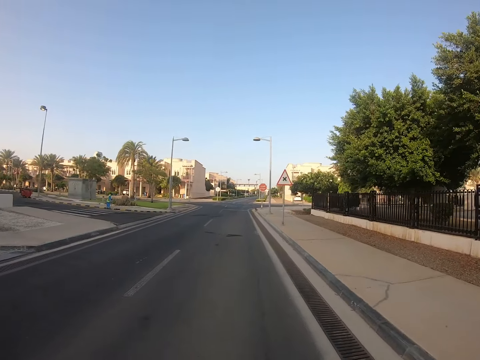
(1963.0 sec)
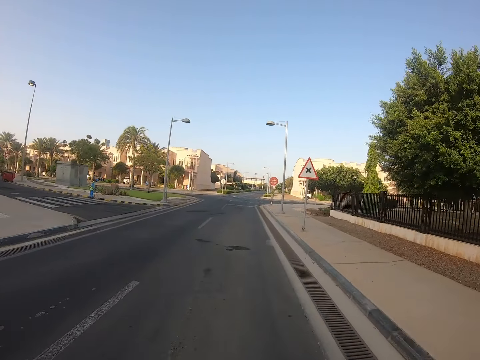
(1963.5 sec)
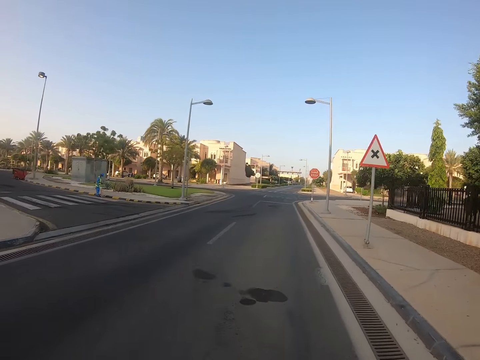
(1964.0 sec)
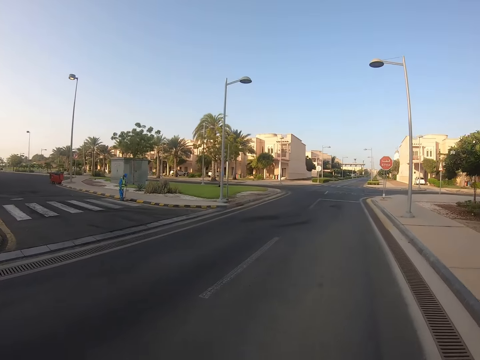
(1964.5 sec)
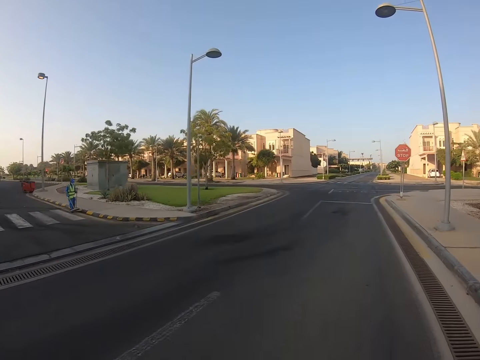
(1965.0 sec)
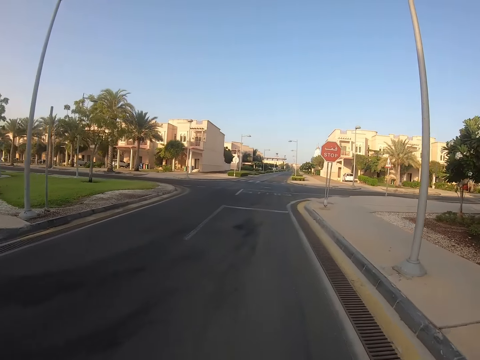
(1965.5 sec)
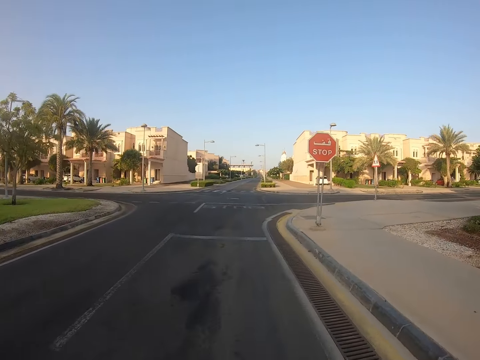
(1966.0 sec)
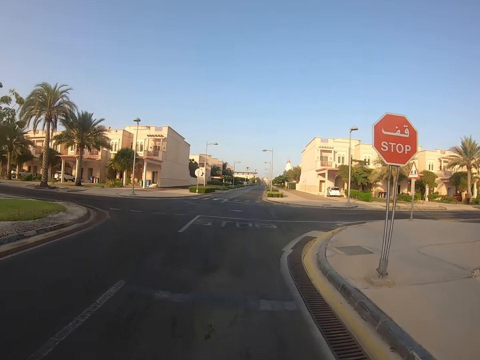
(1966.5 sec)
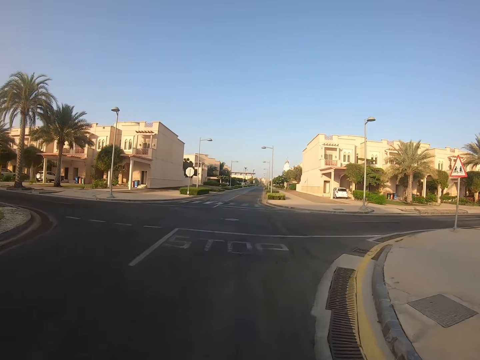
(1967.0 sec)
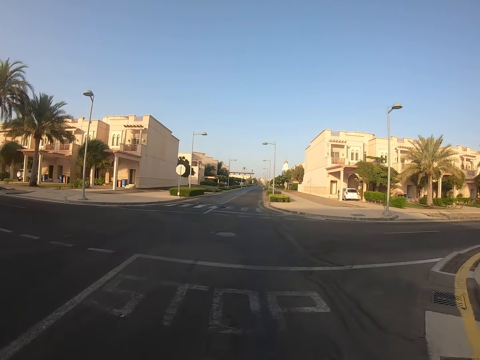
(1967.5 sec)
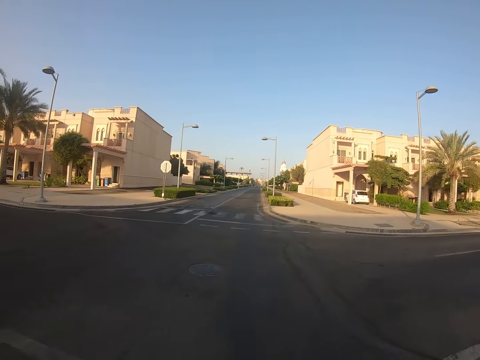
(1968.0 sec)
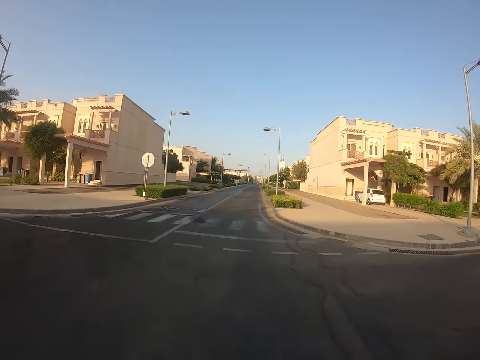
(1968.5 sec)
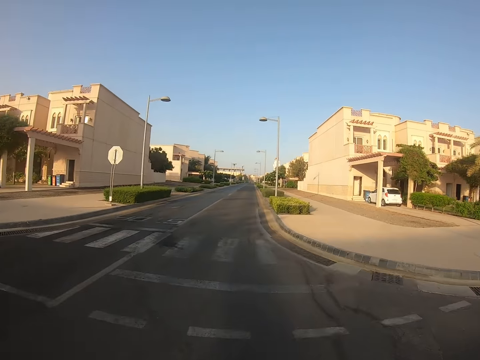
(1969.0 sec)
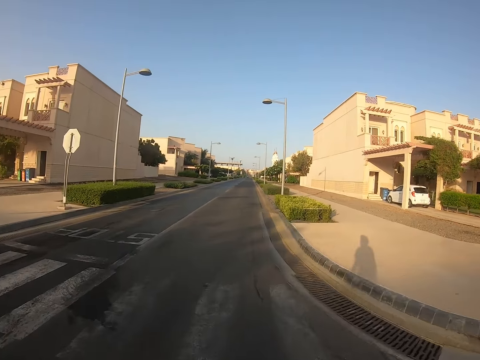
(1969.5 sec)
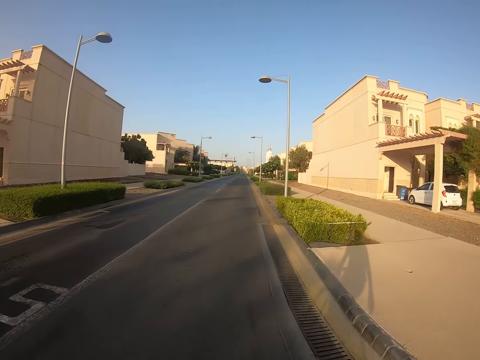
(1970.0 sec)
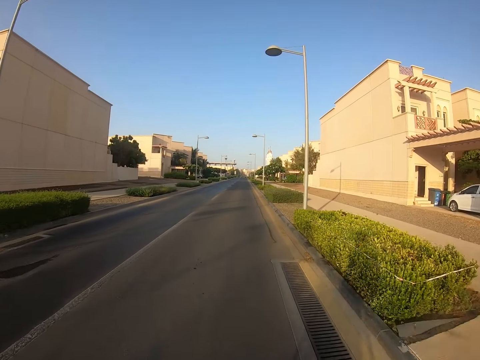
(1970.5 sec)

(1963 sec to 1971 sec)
The camera wearer looks around. They look at the road.

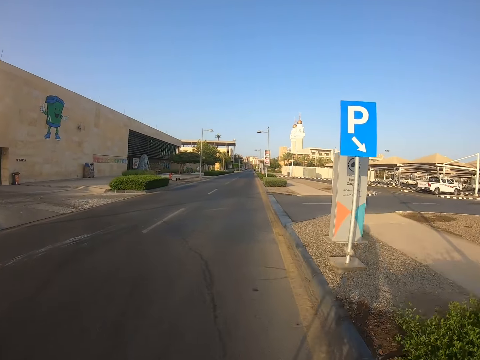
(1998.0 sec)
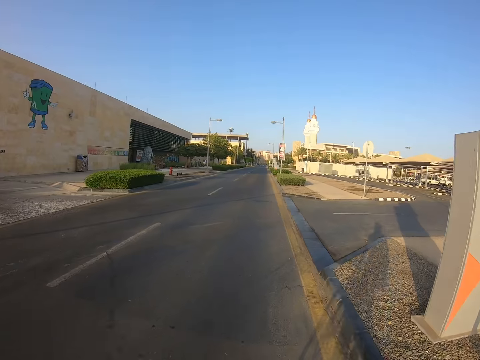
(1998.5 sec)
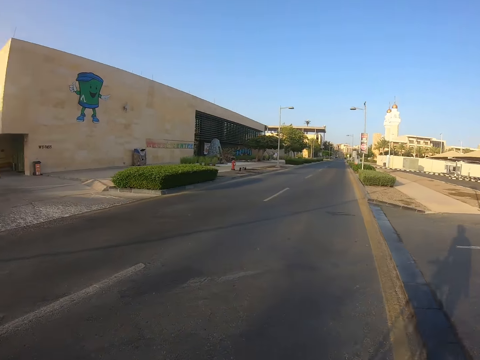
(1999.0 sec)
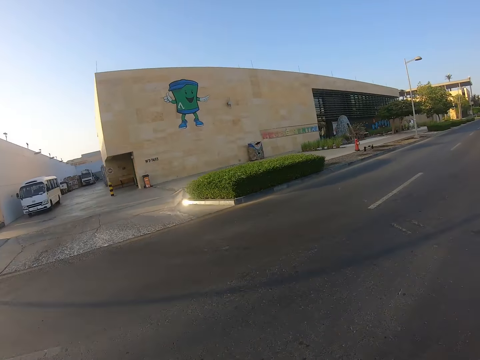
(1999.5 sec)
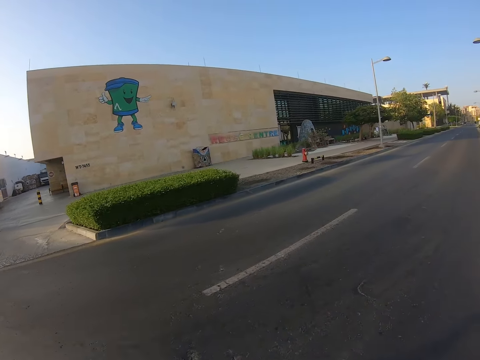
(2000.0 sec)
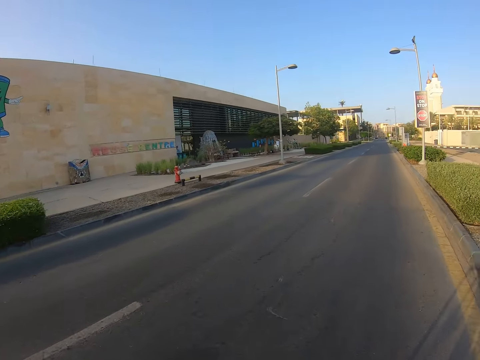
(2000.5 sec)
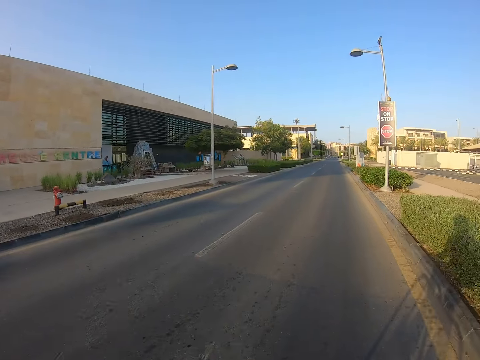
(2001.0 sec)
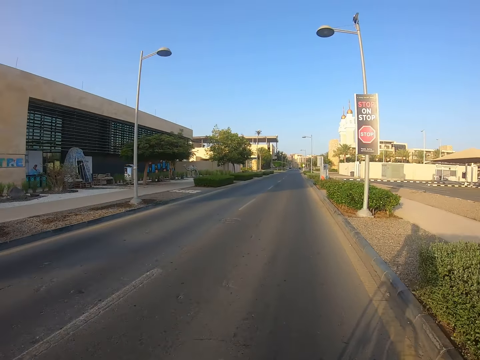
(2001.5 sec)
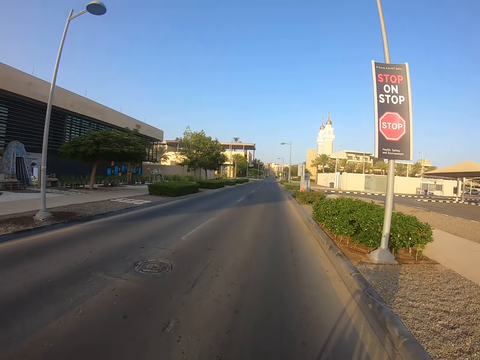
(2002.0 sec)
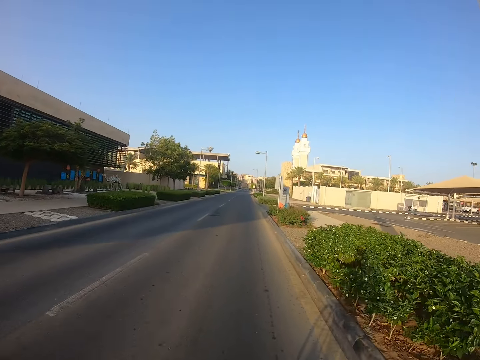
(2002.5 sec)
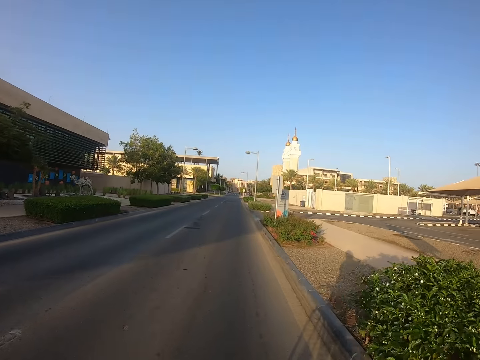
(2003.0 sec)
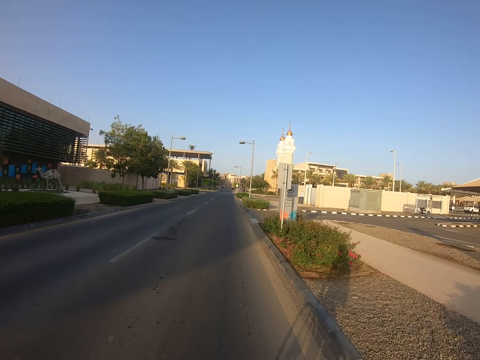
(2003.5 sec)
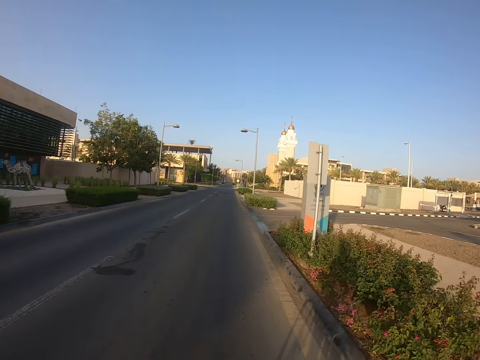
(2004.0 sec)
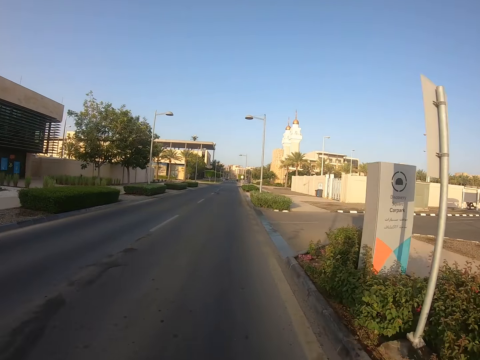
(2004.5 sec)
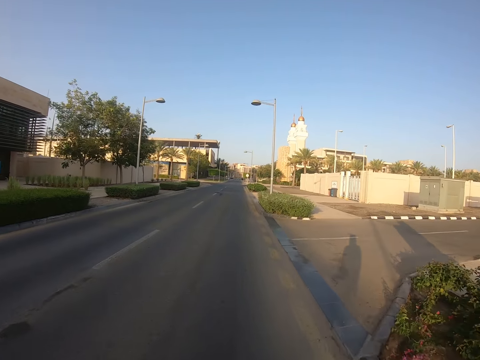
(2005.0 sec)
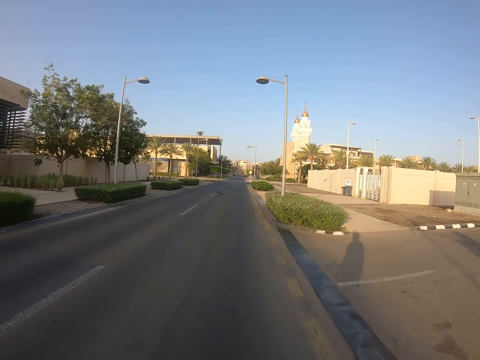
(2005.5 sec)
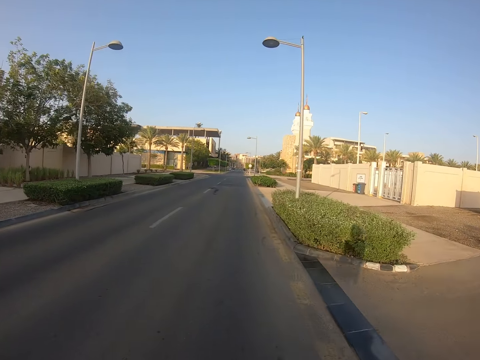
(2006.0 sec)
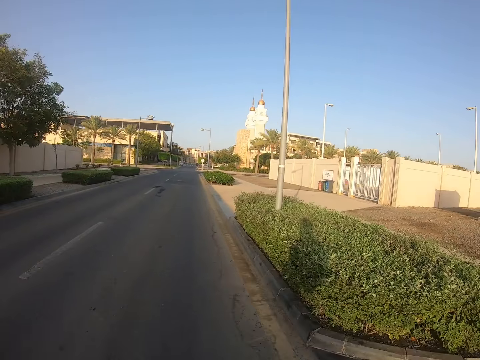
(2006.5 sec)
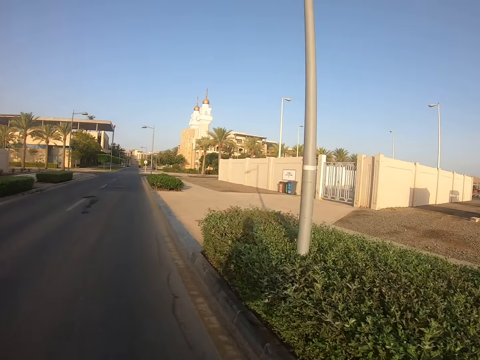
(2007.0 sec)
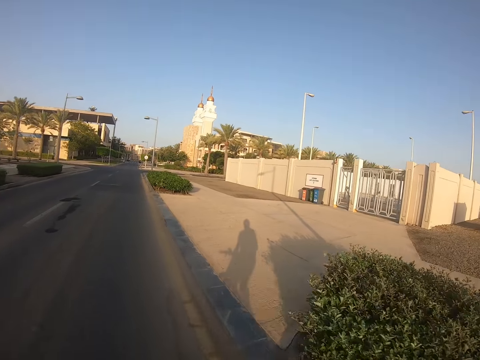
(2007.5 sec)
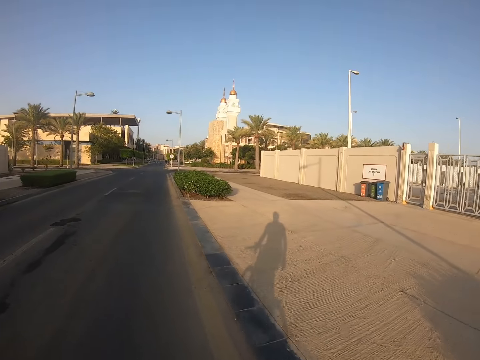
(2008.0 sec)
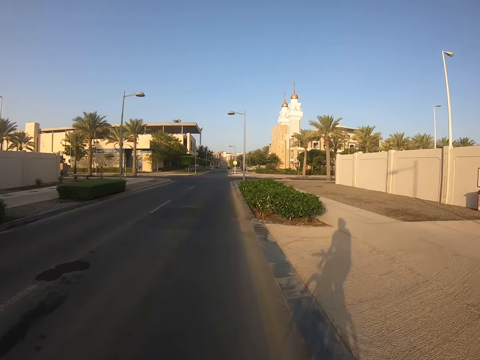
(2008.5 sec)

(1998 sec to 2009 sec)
The camera wearer looks at a house. They look at the road.

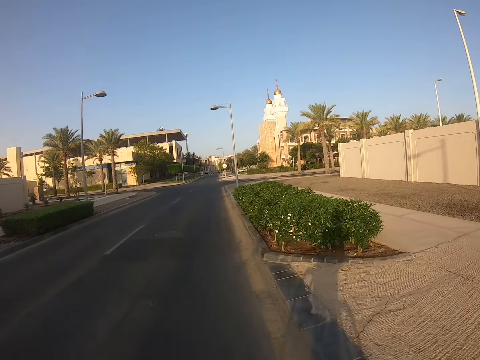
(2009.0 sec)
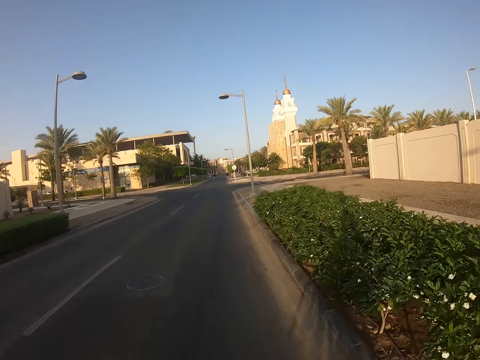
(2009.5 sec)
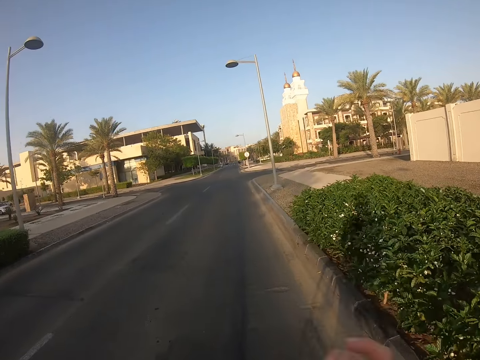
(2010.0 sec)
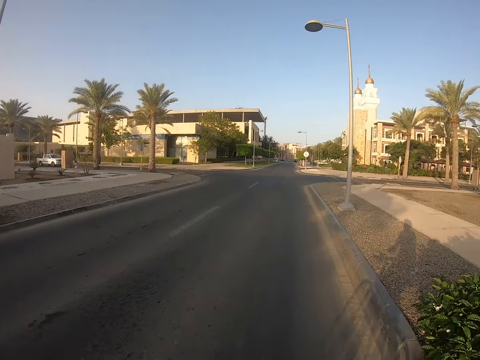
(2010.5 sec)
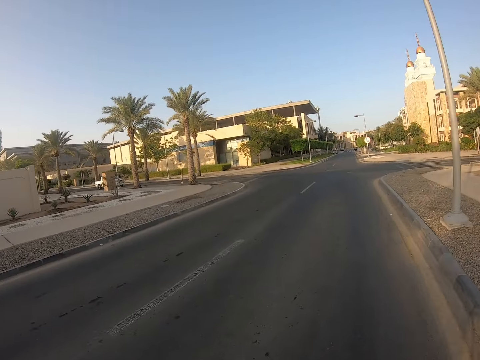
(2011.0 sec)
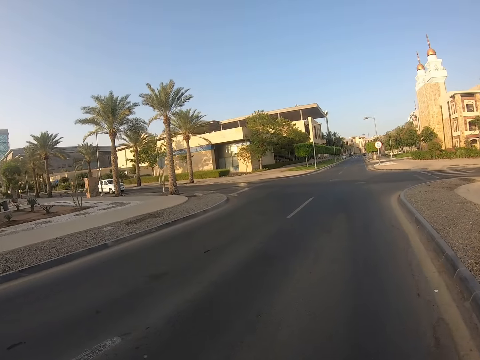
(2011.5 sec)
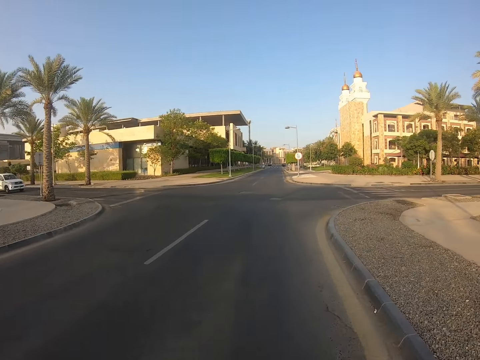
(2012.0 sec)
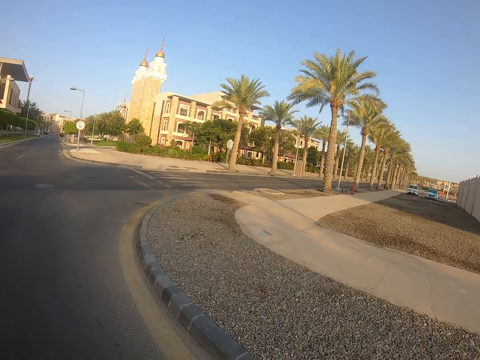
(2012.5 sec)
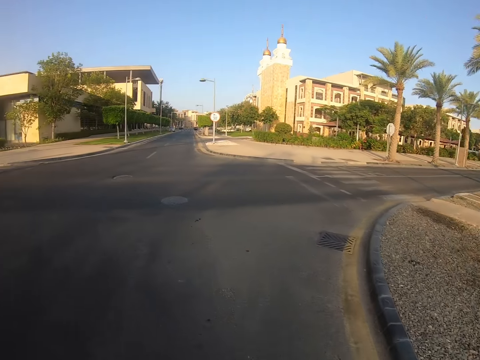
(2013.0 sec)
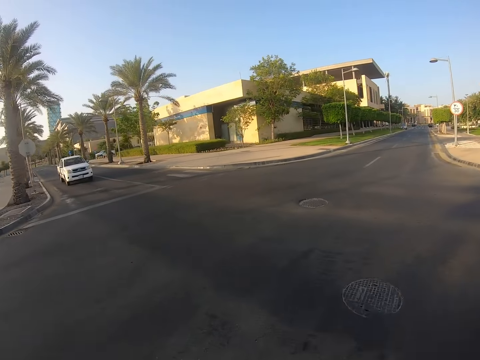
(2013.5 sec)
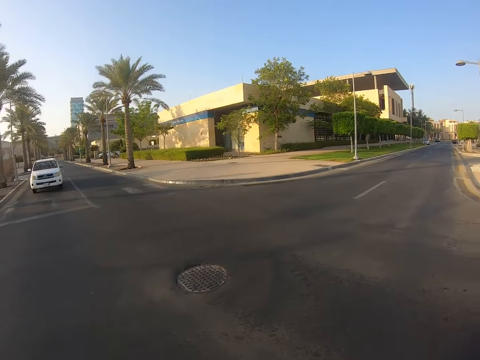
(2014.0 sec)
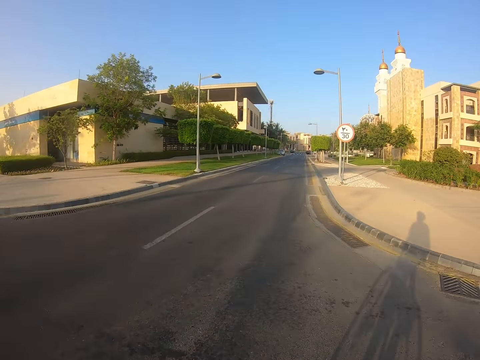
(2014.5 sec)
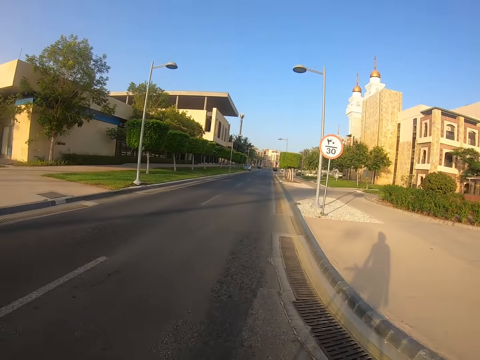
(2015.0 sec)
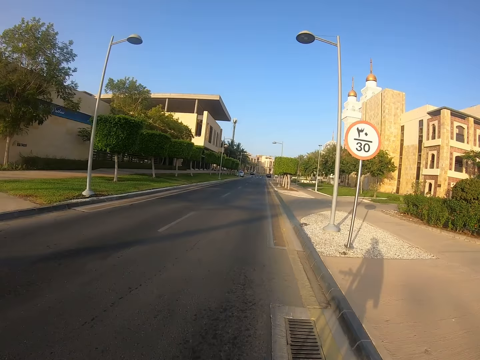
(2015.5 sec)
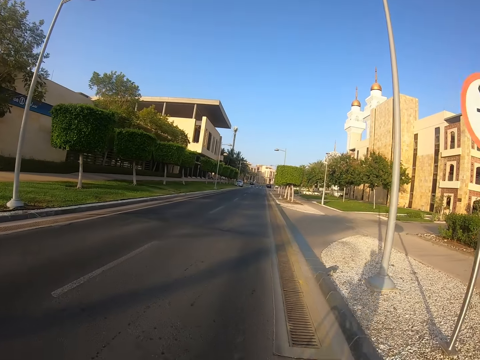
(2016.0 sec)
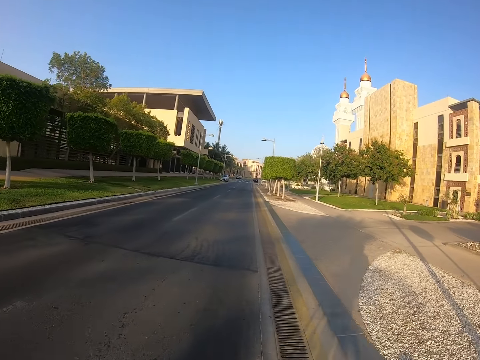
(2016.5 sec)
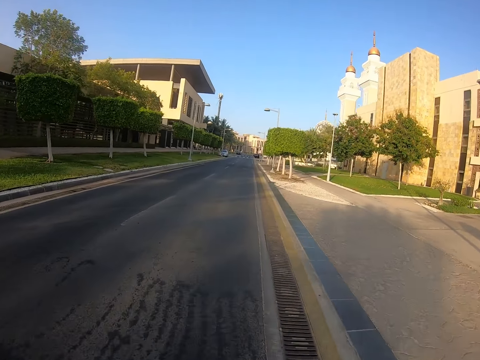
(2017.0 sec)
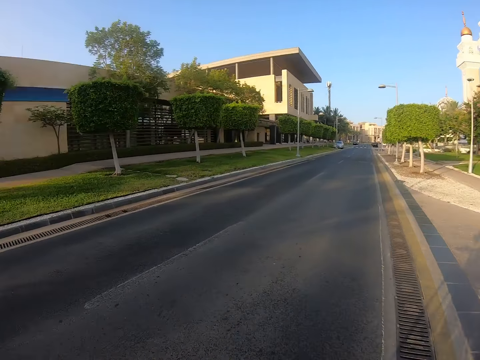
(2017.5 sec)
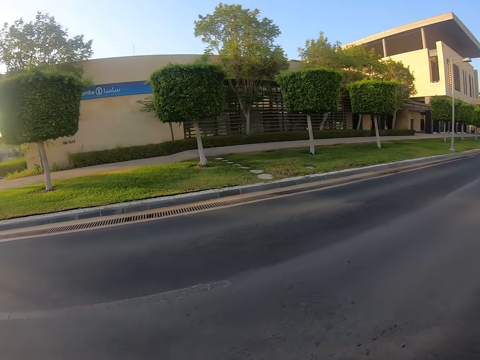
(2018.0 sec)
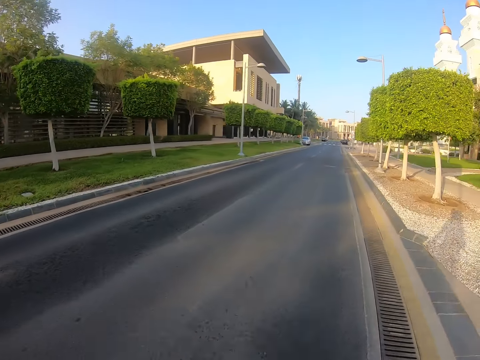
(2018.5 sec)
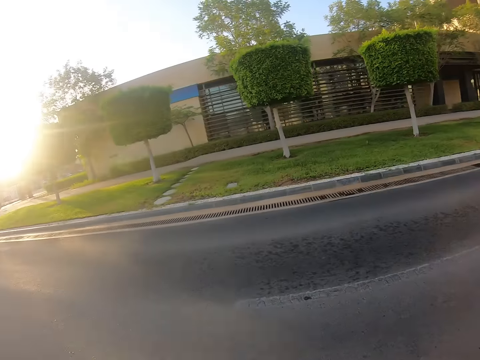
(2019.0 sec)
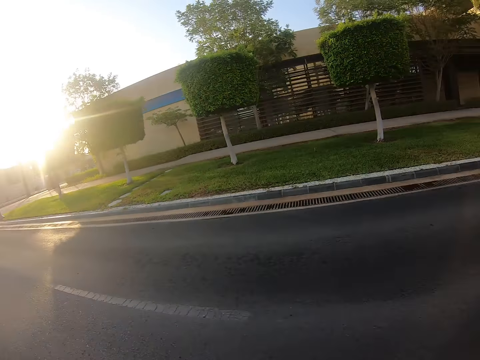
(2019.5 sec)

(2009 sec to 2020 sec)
The camera wearer looks around the road. They look at a tree. They look around.
